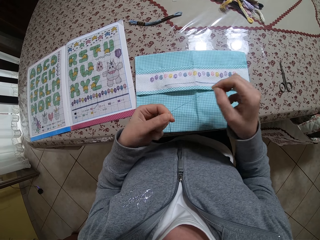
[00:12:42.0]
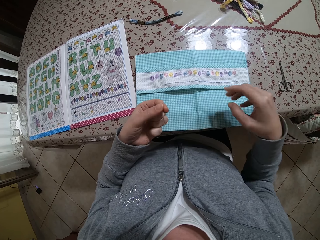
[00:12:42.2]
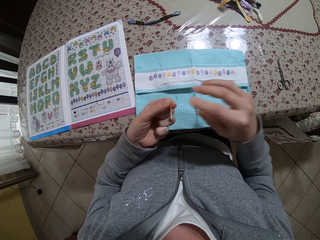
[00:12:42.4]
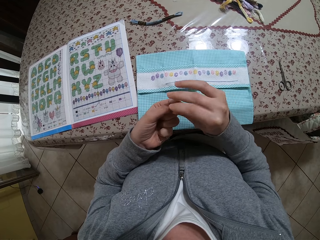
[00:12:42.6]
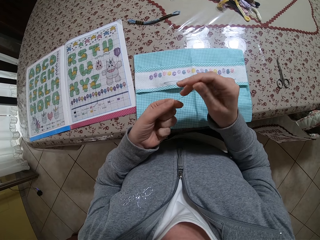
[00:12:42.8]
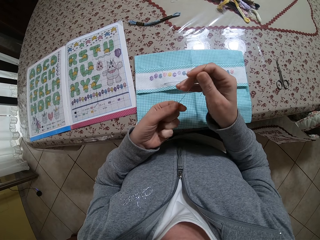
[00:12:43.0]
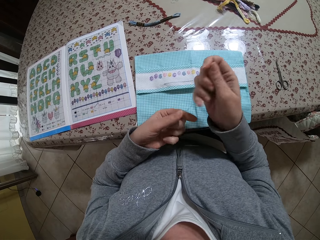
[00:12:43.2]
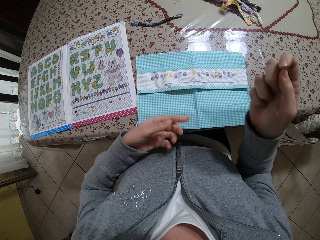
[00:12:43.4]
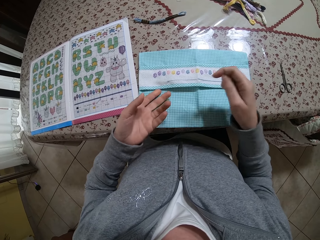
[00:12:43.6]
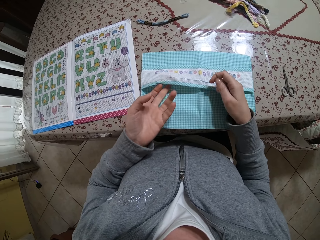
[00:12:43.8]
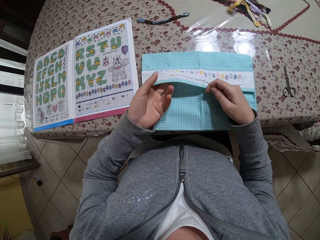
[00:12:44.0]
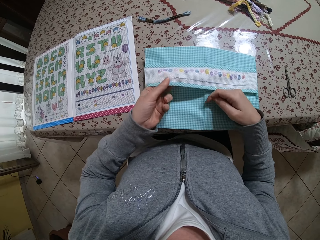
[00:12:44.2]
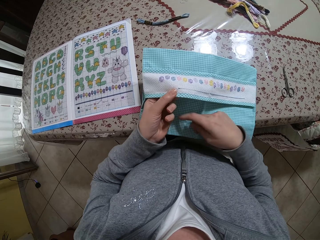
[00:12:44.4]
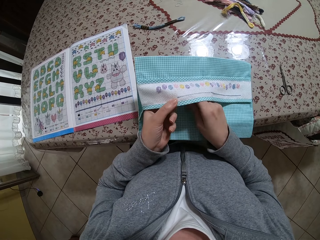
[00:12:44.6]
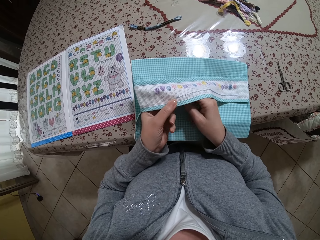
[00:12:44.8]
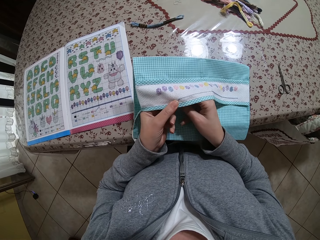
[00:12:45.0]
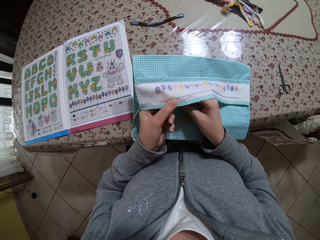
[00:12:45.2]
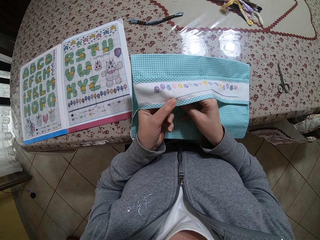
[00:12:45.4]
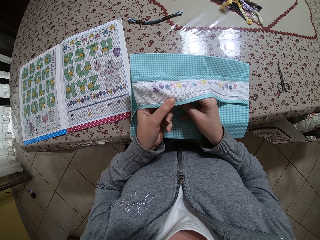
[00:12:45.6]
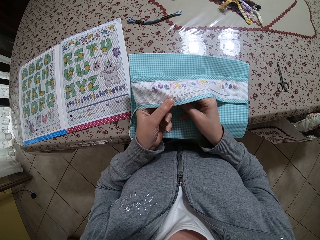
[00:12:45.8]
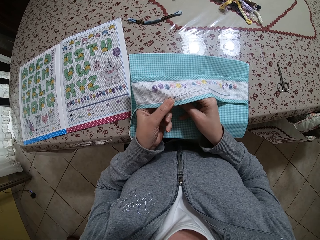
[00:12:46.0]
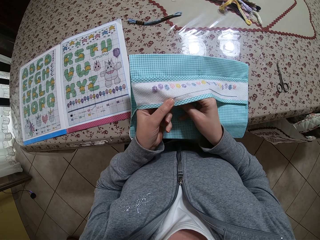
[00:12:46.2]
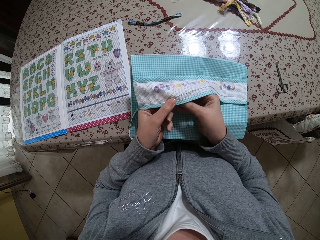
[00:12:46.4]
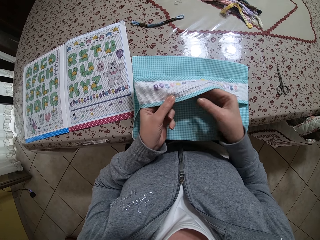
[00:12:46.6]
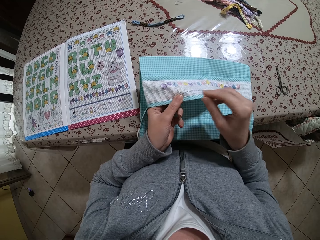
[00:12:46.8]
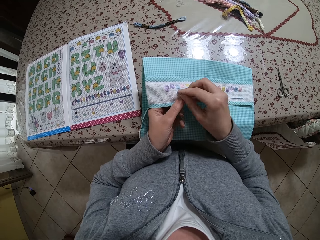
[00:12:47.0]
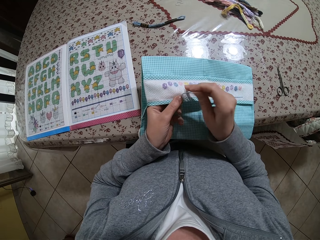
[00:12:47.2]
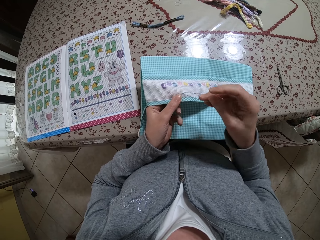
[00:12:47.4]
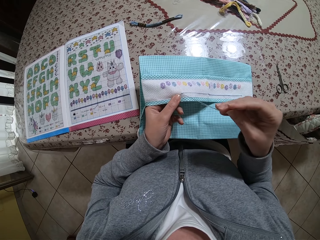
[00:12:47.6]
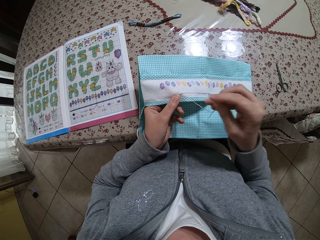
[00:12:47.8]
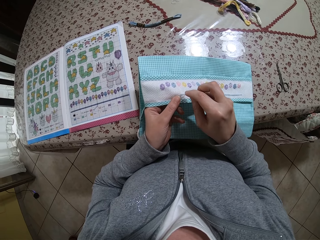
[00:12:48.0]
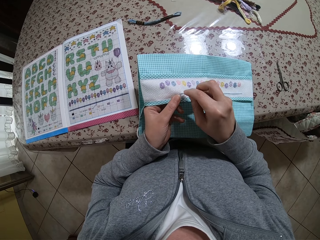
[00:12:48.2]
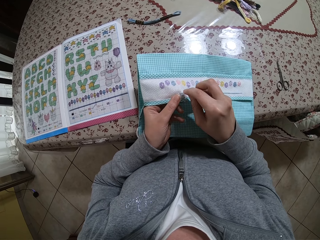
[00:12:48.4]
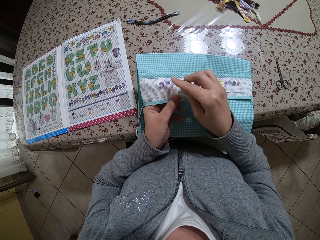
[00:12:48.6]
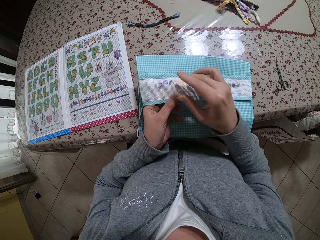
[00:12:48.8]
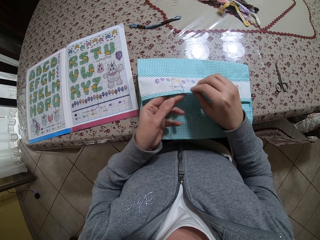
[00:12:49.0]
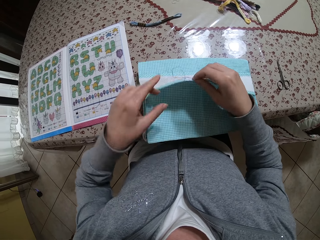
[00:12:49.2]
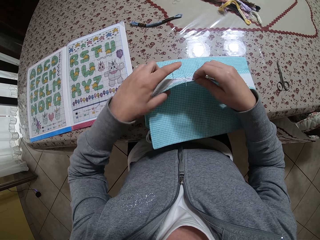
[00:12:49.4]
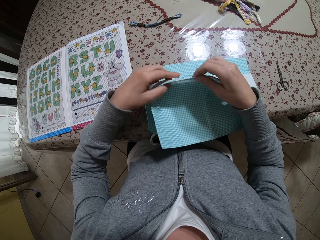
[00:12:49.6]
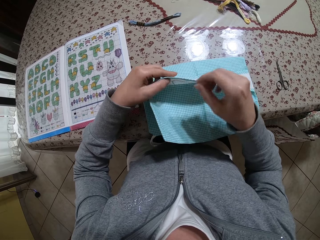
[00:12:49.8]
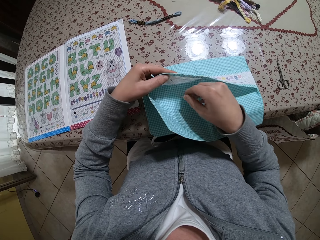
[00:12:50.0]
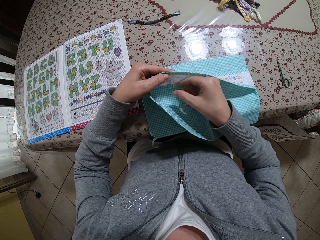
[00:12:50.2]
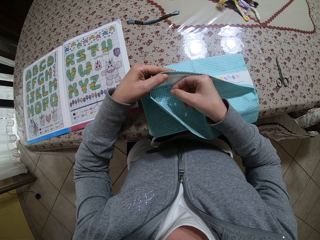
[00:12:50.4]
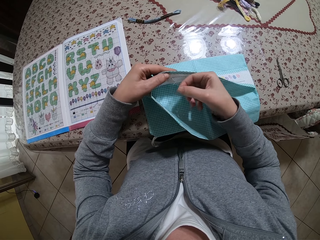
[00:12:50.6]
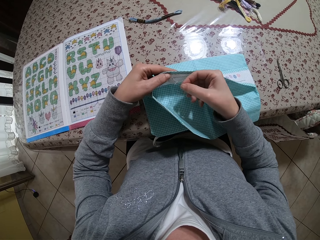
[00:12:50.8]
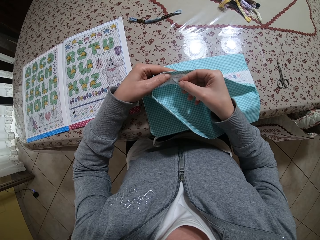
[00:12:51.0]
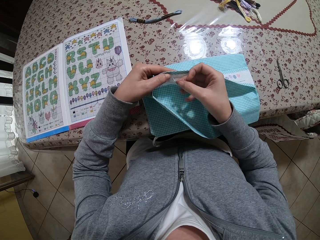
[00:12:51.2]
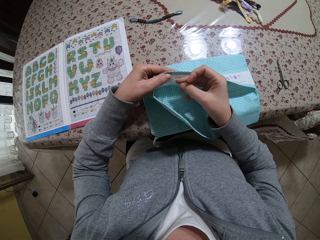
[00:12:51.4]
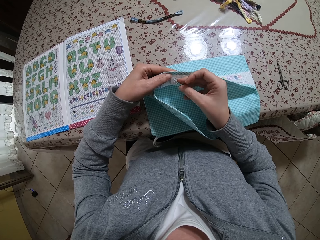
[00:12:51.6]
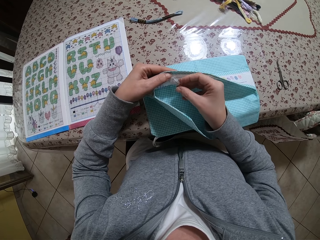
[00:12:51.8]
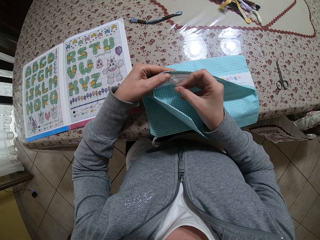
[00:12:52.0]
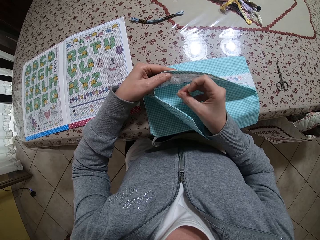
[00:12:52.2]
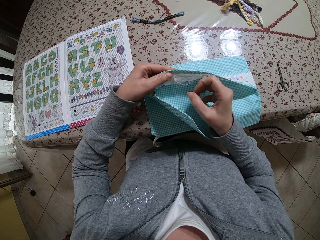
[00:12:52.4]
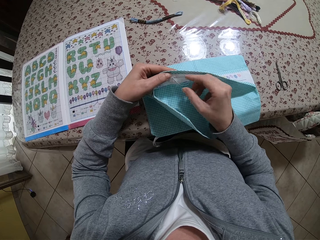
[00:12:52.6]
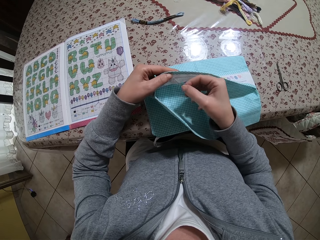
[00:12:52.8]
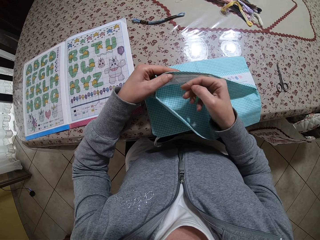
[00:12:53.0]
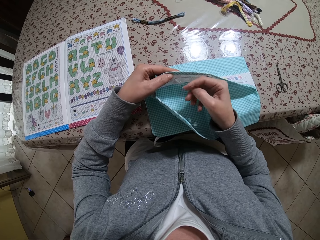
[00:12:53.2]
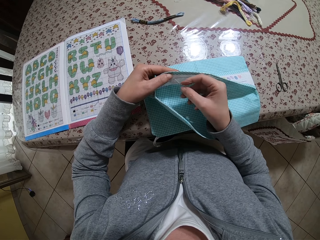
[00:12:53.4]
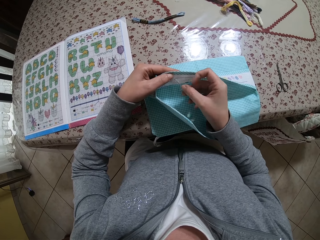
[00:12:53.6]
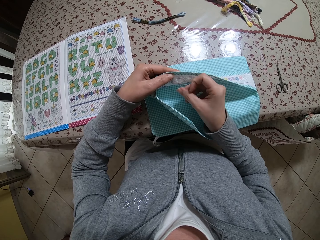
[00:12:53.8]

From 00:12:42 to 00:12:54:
The camera wearer pulls the thread with her right hand. She passes the needle in her left hand to her right hand. She lifts the cloth on the table with her left hand. She holds the cloth with both hands. She sews the cloth with the needle and thread in her right hand. She opens the cloth with her right hand. She flips the cloth with both hands. She sews the cloth with the needle and thread in her right hand. She touches the thread with her right hand.

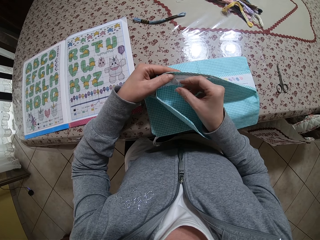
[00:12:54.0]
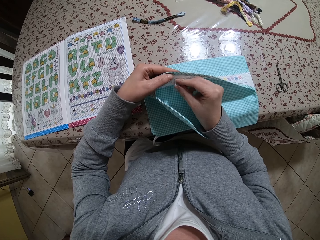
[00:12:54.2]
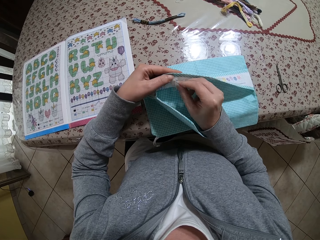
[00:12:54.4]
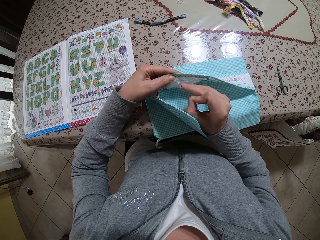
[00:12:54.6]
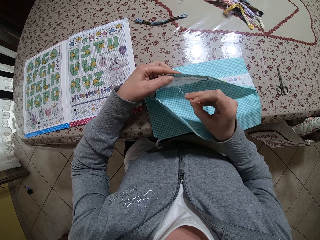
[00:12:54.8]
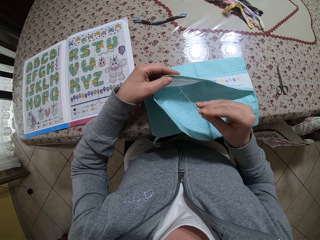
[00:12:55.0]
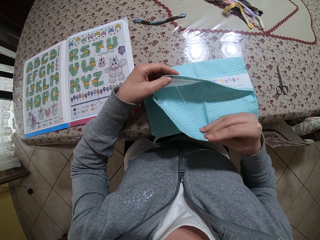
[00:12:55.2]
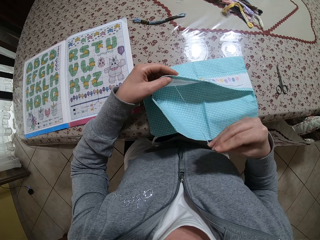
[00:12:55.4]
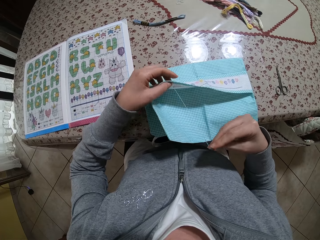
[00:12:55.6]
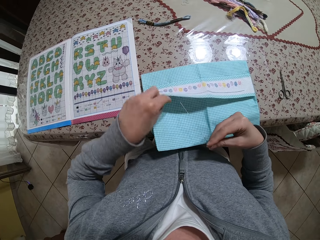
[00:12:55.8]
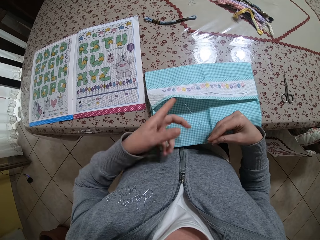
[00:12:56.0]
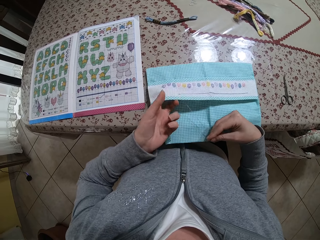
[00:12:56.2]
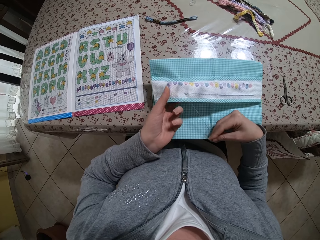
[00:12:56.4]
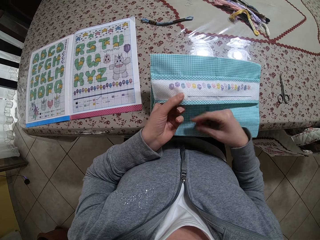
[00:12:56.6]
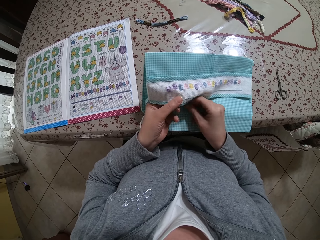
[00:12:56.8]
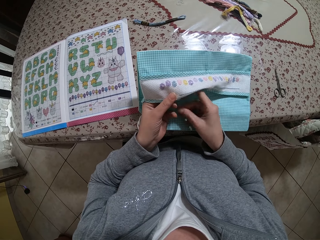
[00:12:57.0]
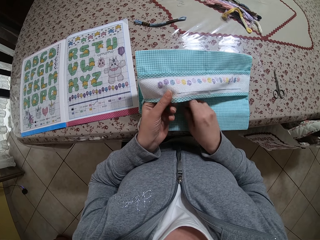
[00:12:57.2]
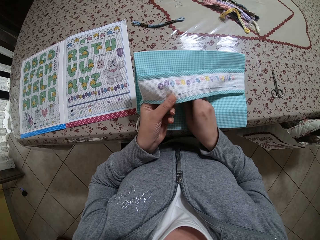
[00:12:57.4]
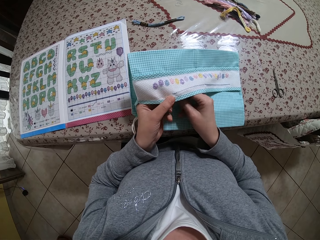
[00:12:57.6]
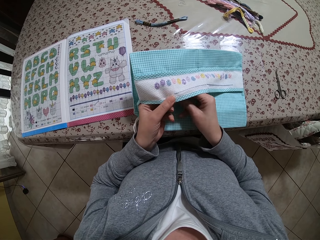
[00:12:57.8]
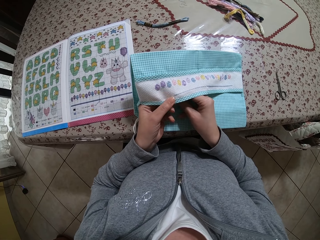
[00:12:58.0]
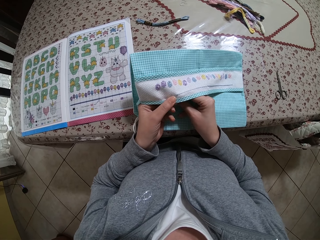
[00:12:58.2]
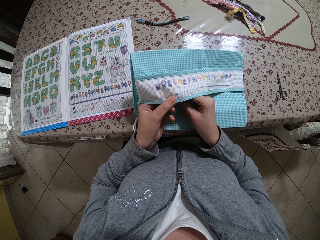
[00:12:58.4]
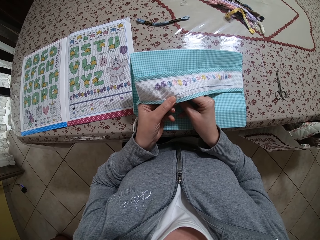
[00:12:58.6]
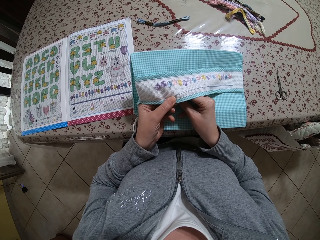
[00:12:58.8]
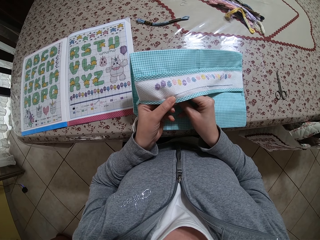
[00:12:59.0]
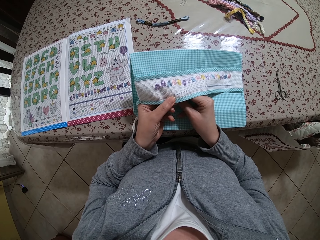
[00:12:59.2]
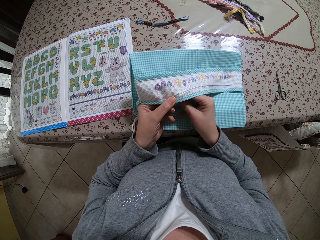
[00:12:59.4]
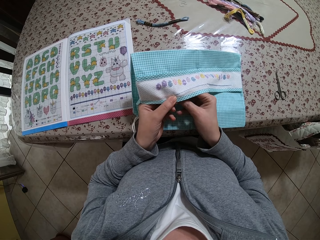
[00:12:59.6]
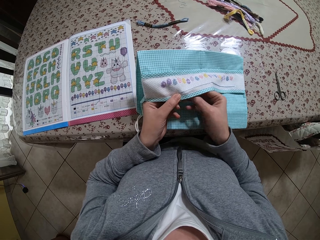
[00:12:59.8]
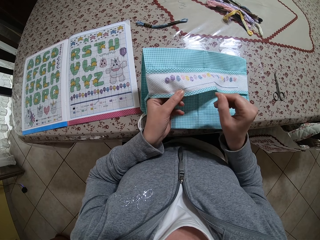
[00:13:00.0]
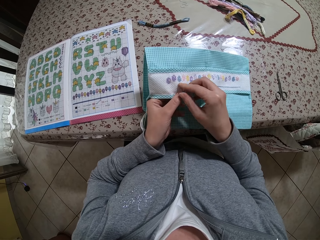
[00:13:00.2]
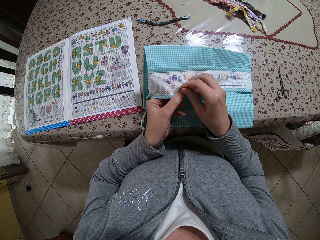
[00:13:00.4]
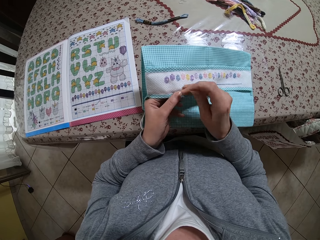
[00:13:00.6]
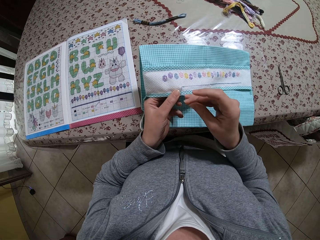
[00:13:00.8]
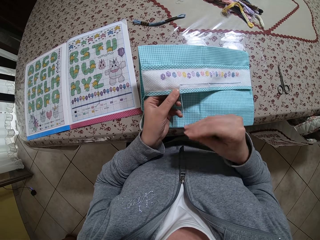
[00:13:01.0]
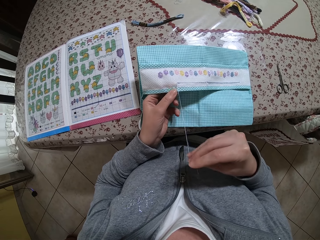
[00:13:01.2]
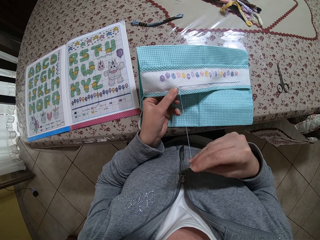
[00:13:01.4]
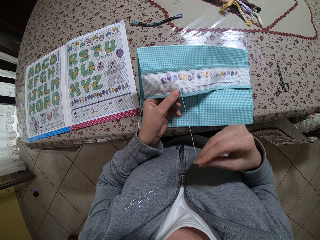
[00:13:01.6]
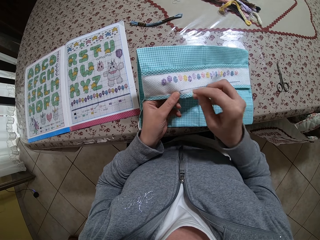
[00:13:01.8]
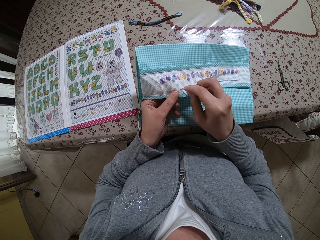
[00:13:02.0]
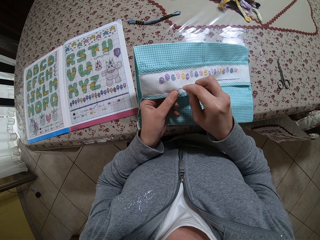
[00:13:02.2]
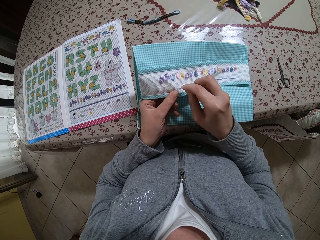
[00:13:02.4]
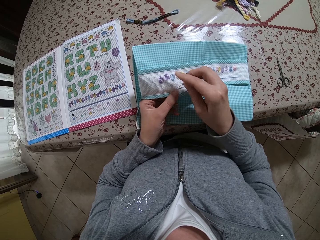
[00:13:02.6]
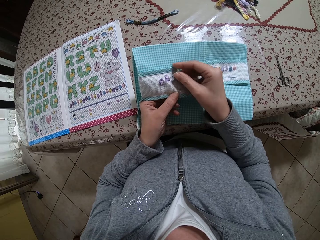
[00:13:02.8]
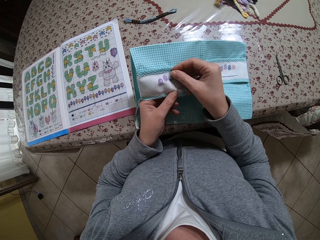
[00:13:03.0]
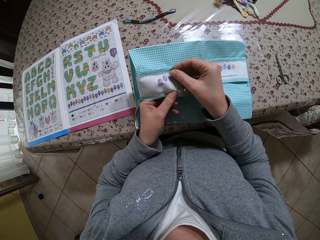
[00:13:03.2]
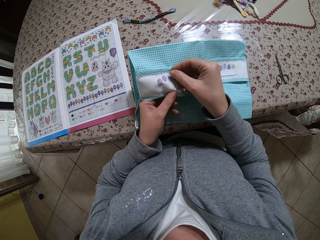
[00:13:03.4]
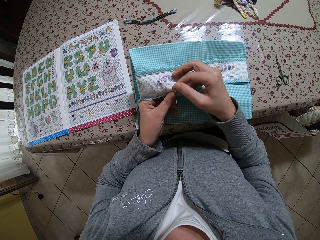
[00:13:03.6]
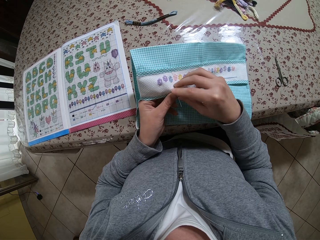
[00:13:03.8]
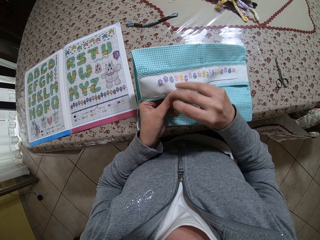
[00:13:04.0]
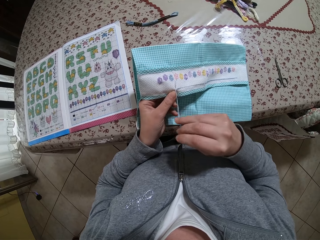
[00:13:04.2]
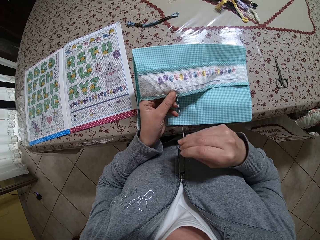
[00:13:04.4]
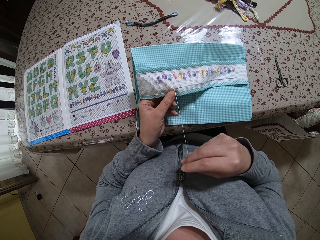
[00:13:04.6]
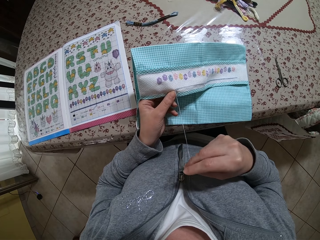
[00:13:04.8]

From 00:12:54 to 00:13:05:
The camera wearer sews the cloth. She lifts the cloth on the table with her left hand. She sews the cloth with the needle and thread in her right hand.
